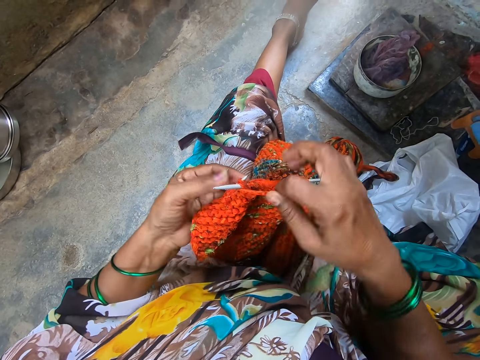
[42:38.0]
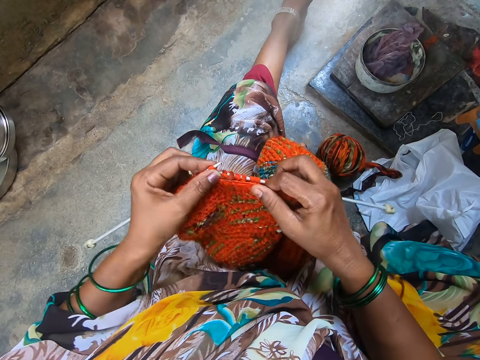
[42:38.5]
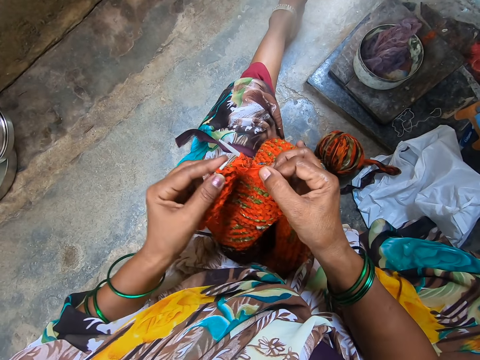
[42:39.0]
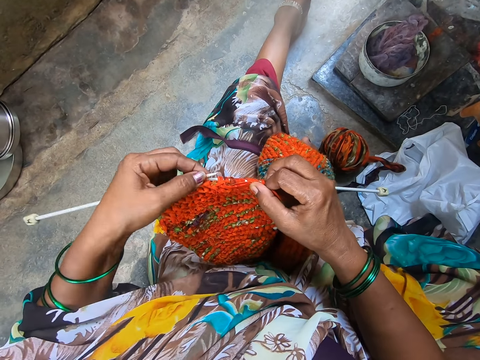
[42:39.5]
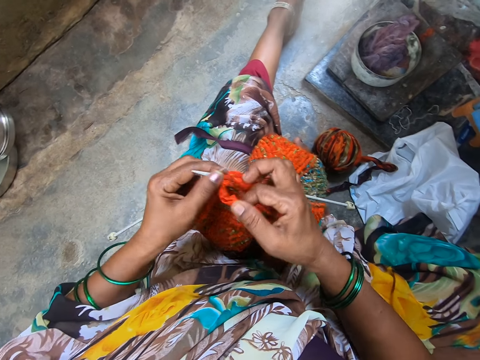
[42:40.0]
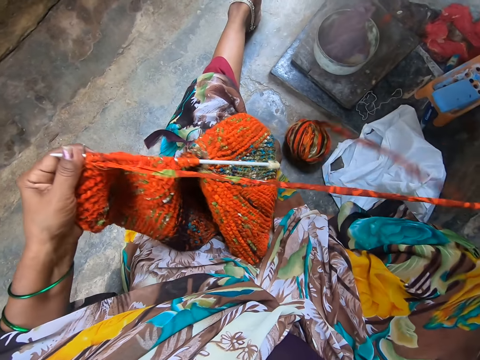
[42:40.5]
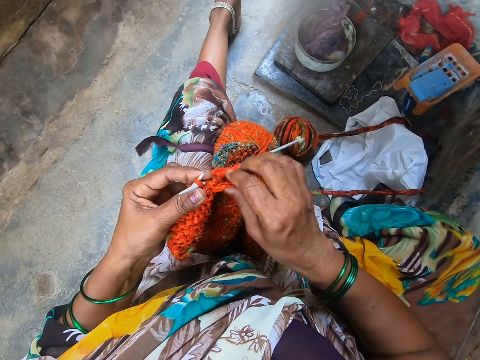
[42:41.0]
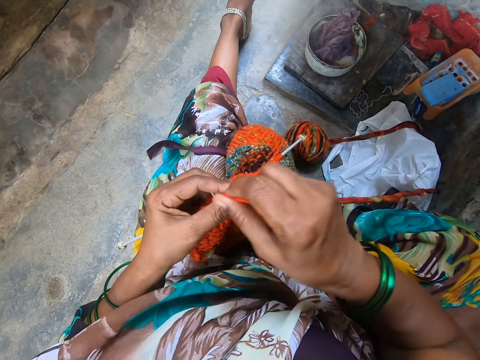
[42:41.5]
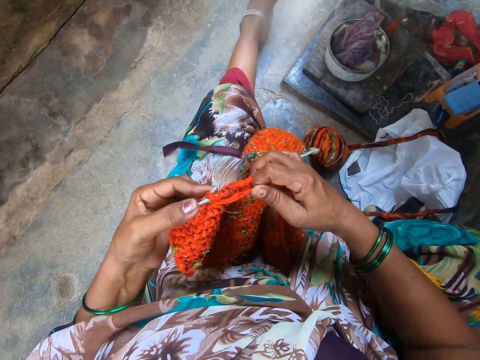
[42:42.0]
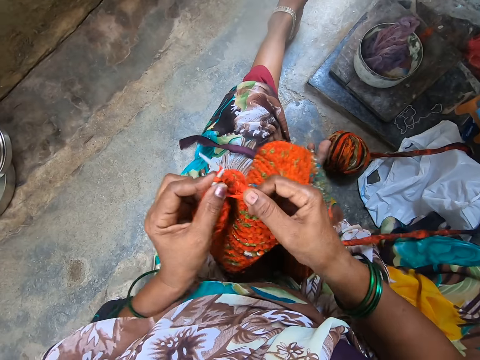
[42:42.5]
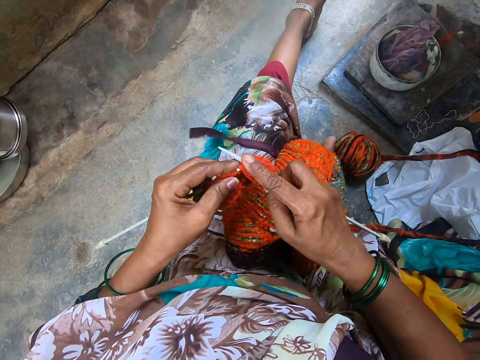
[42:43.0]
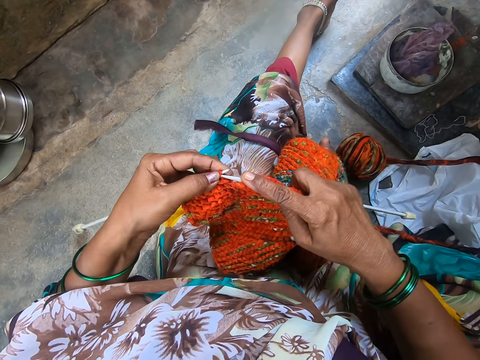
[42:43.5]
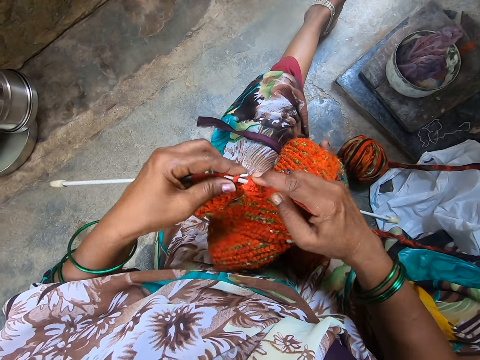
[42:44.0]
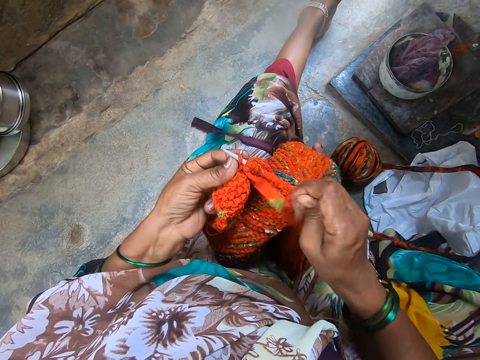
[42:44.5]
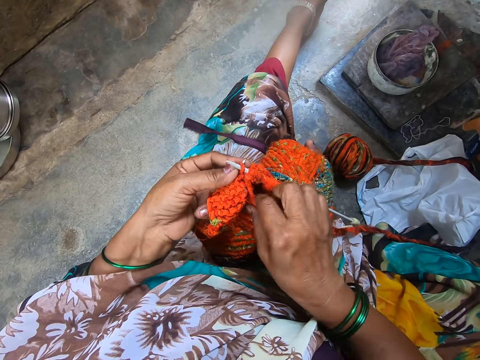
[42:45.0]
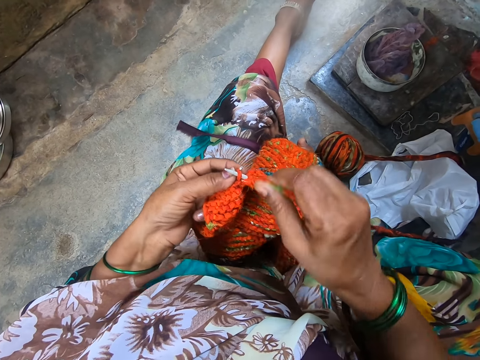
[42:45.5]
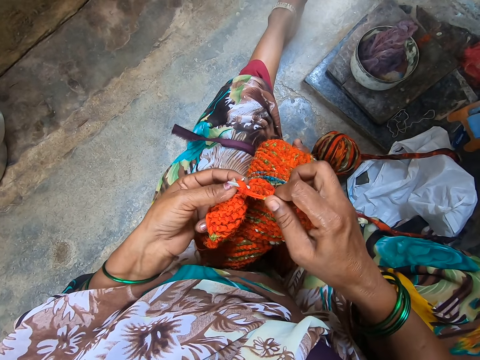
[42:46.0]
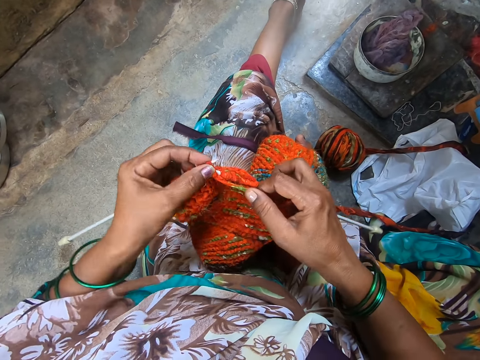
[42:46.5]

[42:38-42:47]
The camera wearer straightens the thread. They knit the fabric.

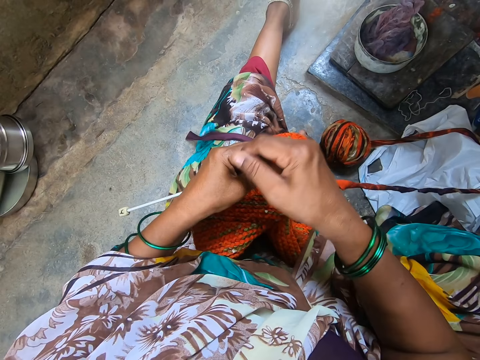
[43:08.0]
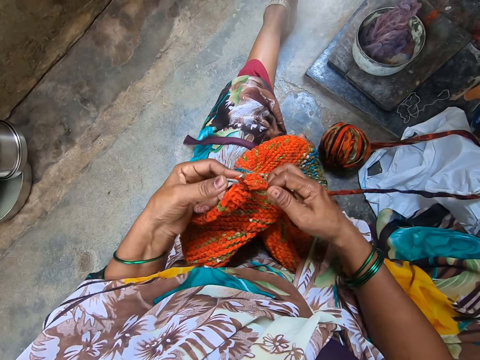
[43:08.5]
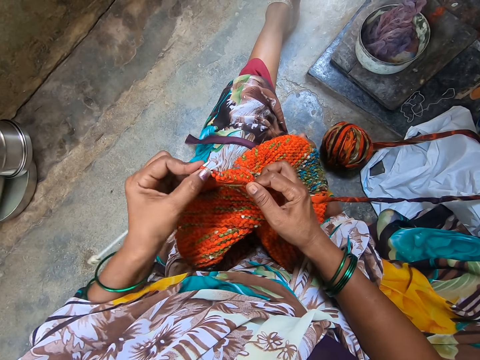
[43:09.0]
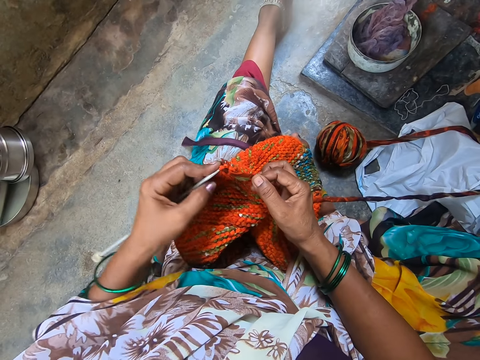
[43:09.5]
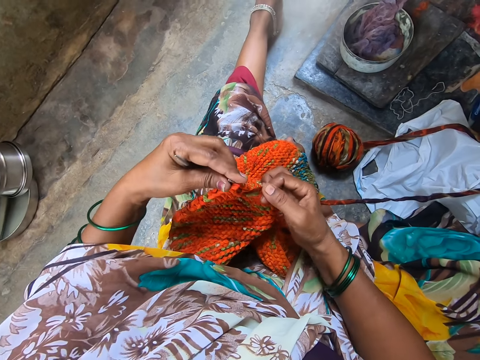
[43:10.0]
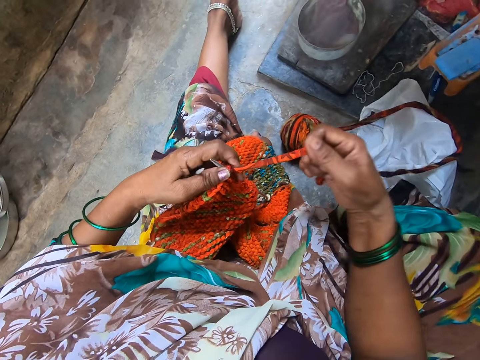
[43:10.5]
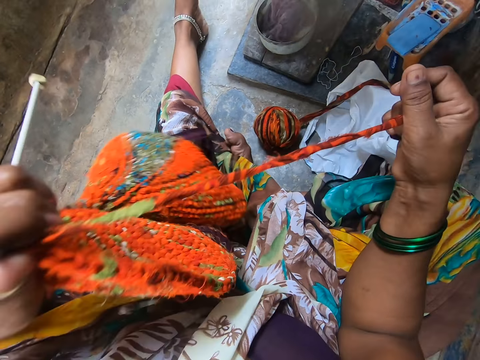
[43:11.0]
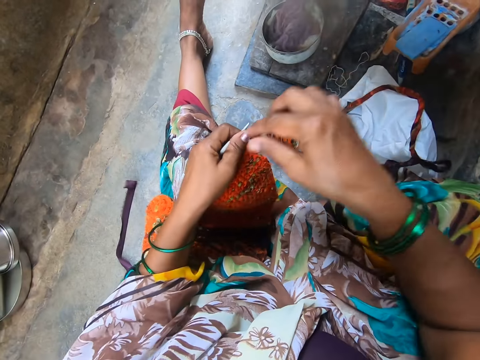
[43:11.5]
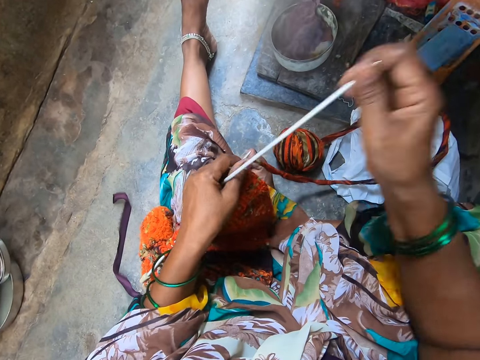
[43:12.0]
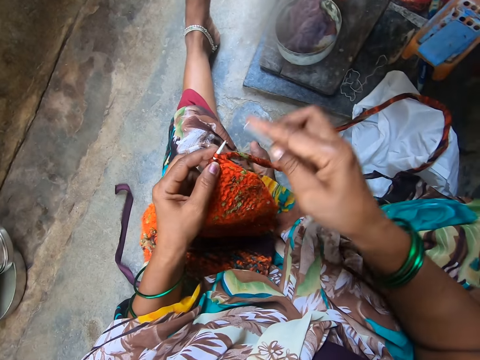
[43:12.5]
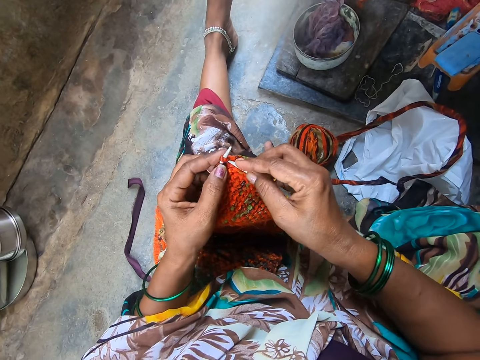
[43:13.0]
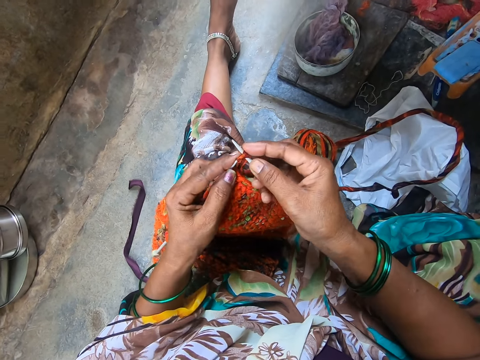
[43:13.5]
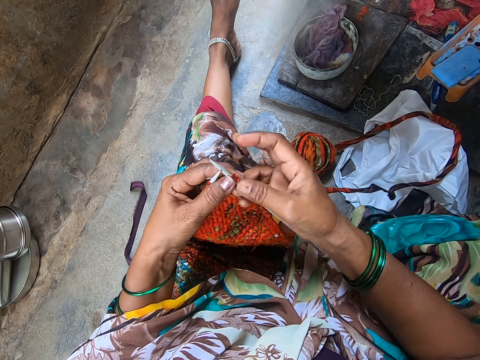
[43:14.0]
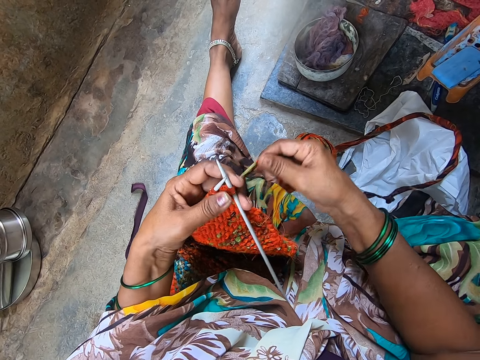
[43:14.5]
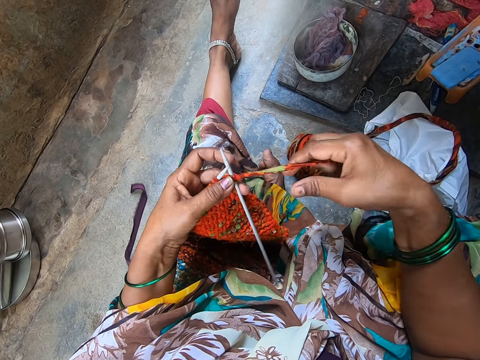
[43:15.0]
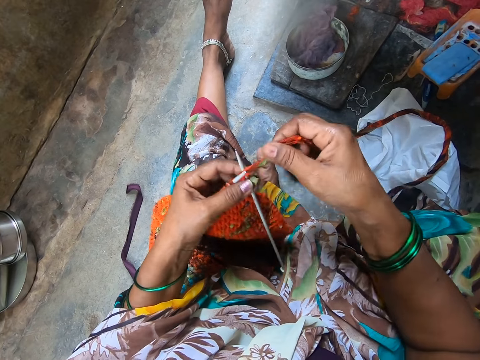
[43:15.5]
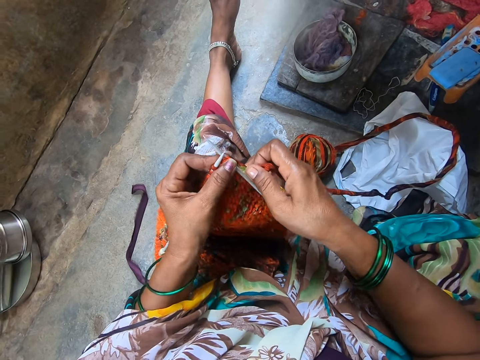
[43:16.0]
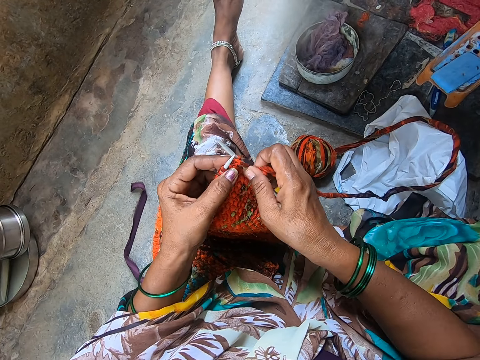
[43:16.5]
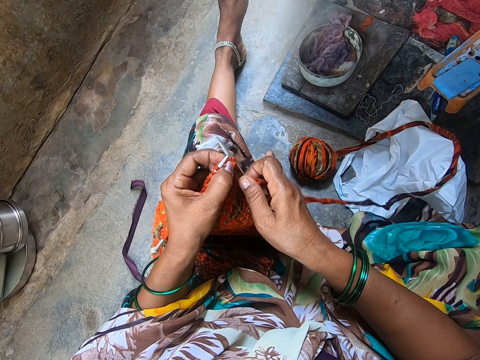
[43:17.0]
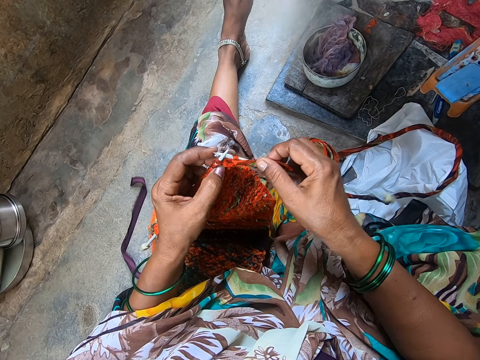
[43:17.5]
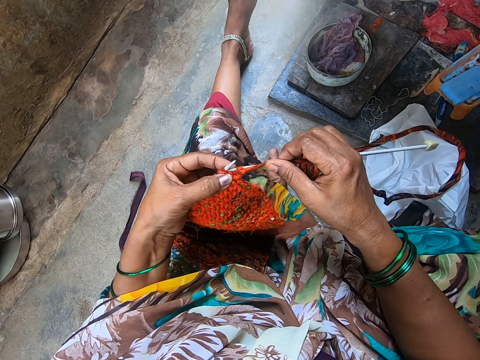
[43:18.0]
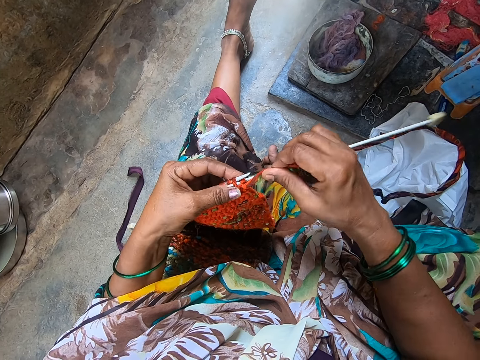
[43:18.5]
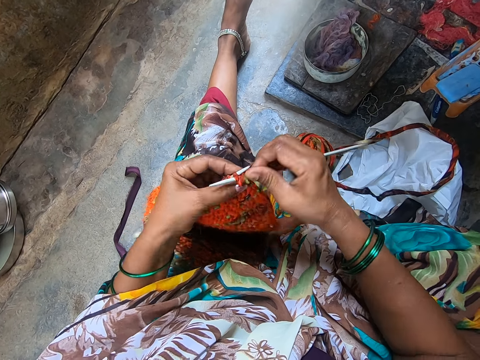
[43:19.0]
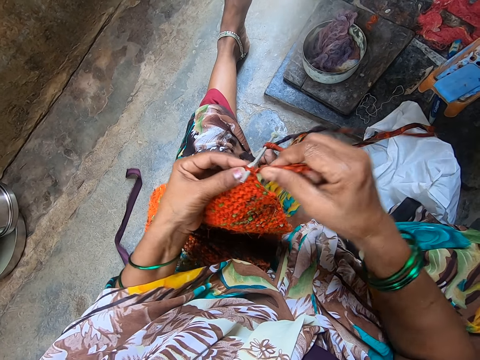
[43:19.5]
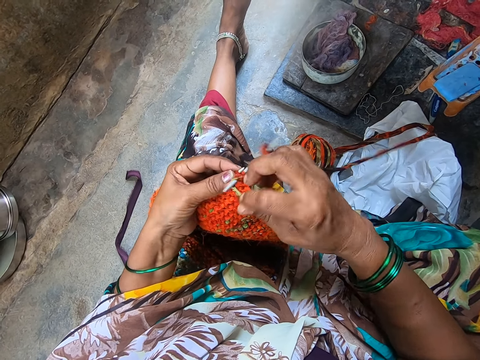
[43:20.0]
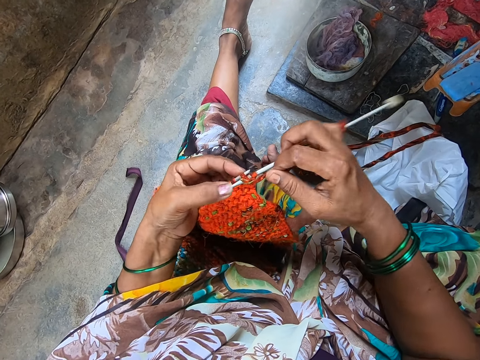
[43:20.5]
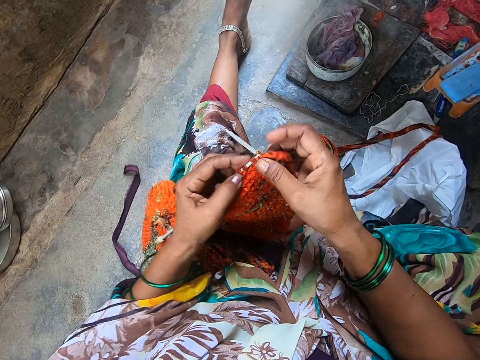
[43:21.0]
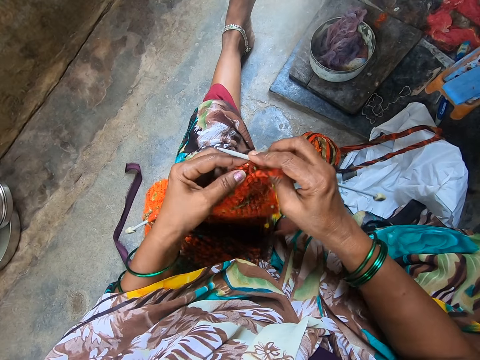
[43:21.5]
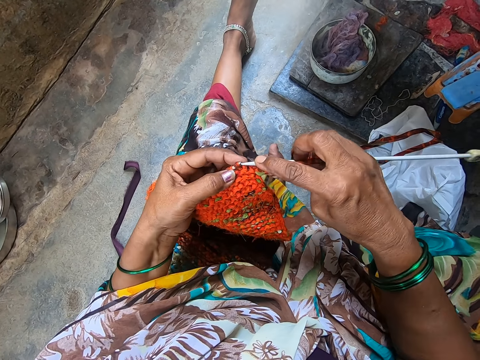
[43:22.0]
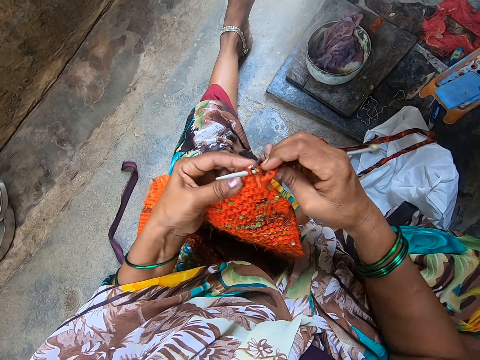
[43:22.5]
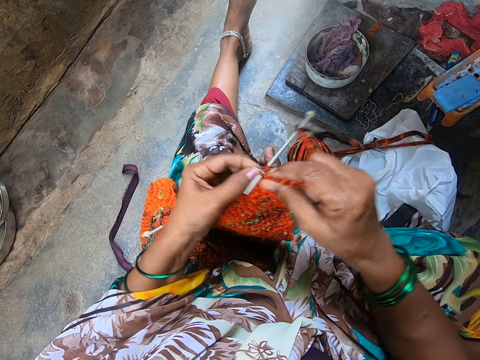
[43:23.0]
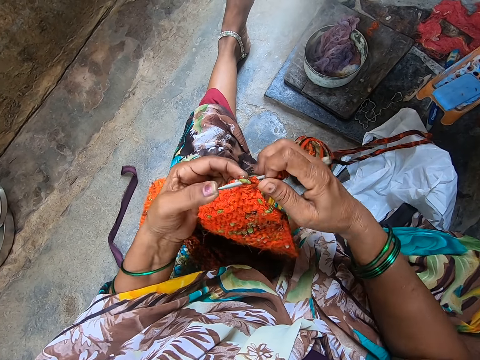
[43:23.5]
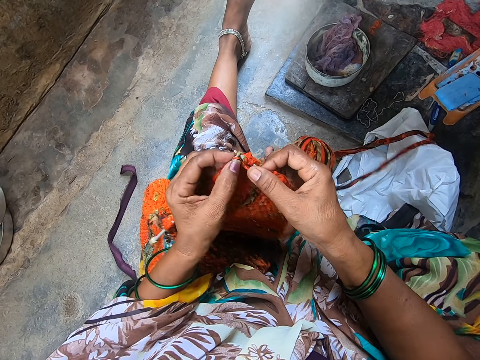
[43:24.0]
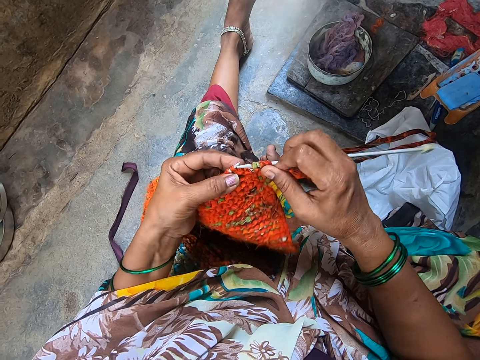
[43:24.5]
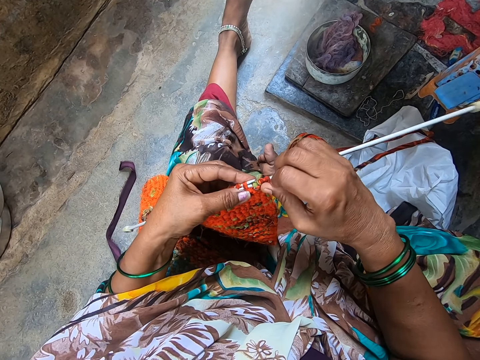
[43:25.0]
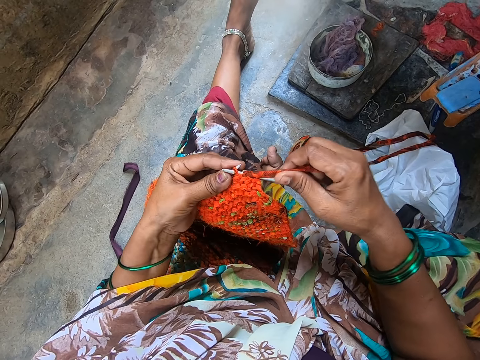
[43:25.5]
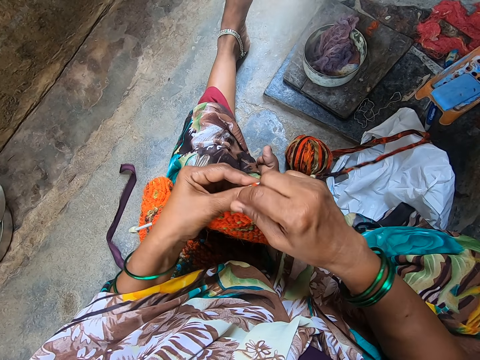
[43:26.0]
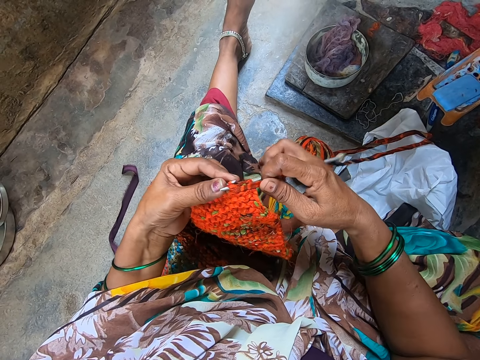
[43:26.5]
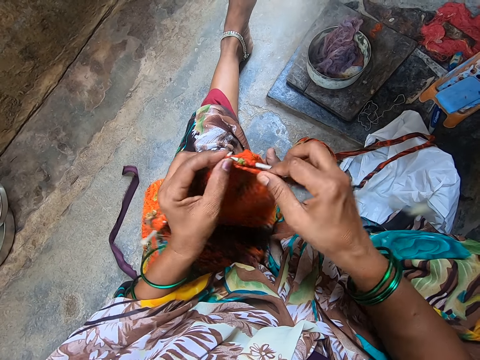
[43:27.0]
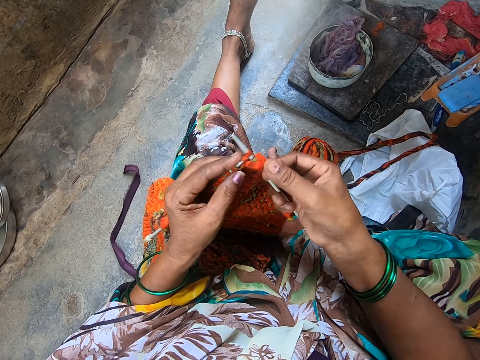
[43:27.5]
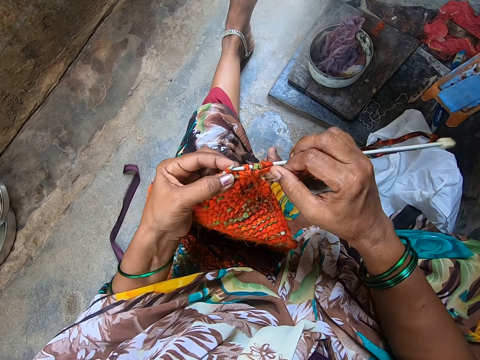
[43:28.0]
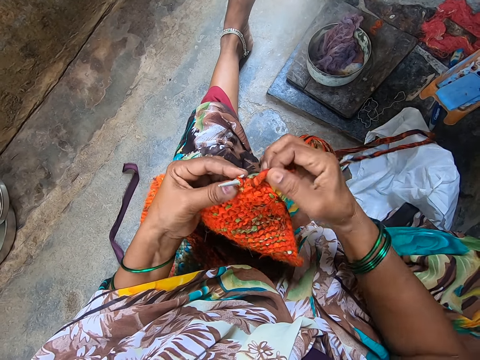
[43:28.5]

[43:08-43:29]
The camera wearer pulls the knitting needle from the fabric. She adjusts the fabric on her lap. She straightens the thread. She holds the knitting needle. She crochets the yarn with the crochet hook. She places the knitting needle in the fabric. She knits the fabric.
